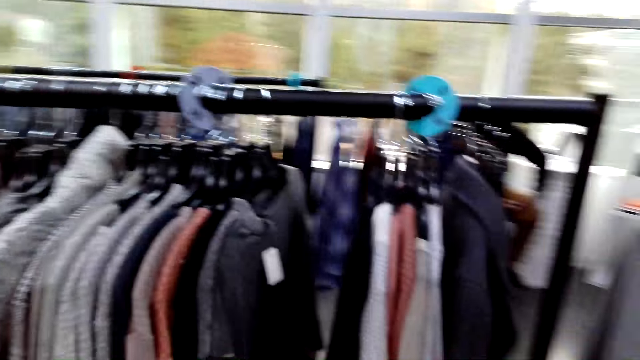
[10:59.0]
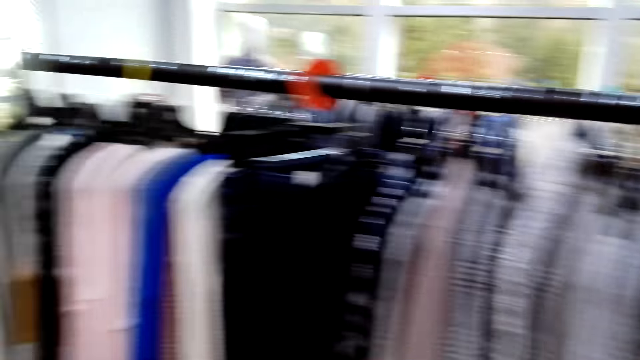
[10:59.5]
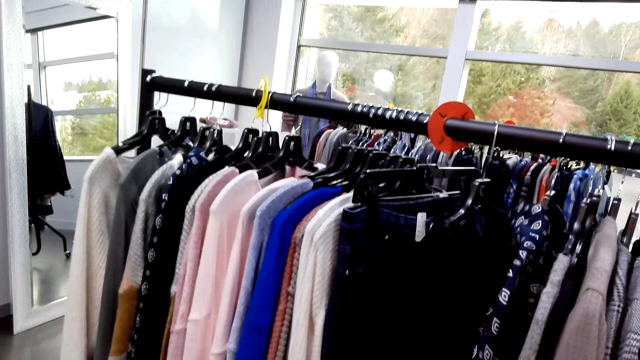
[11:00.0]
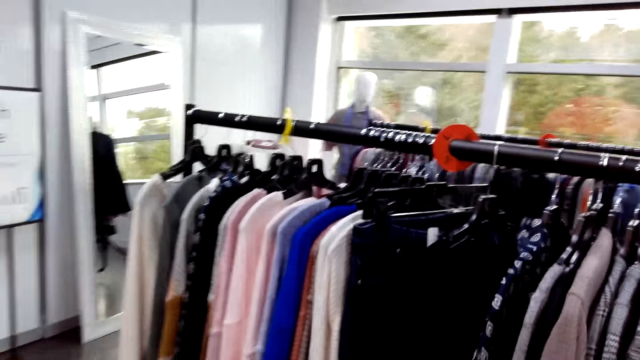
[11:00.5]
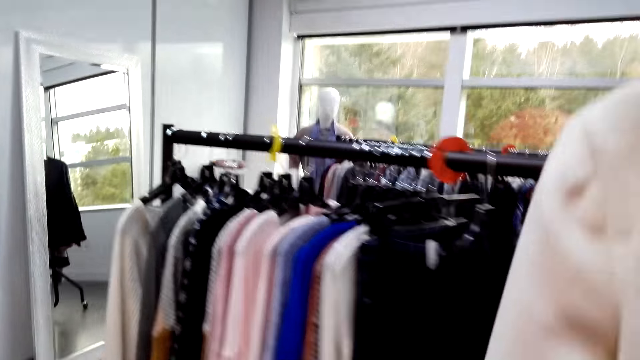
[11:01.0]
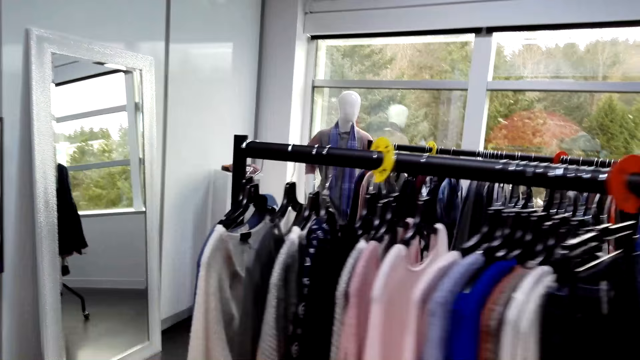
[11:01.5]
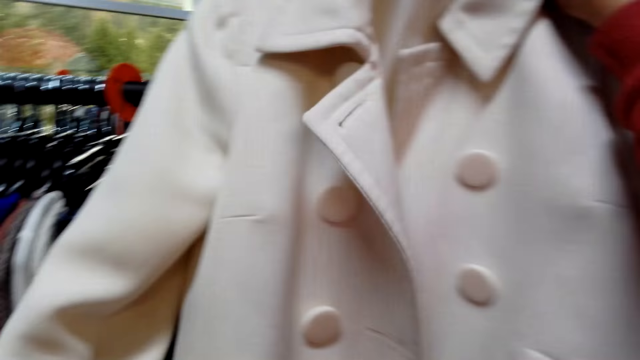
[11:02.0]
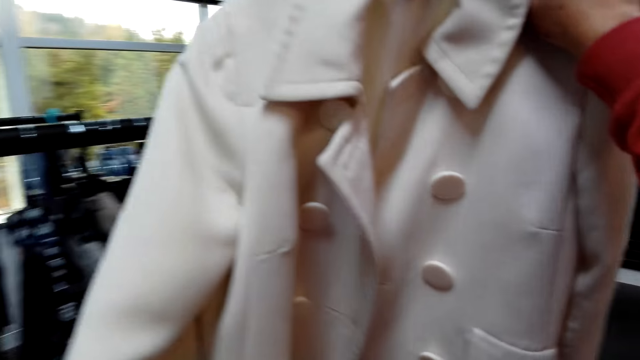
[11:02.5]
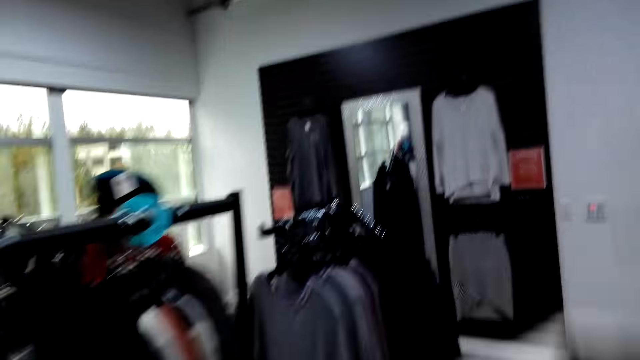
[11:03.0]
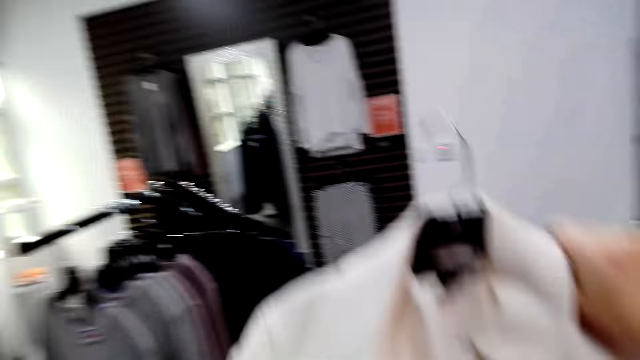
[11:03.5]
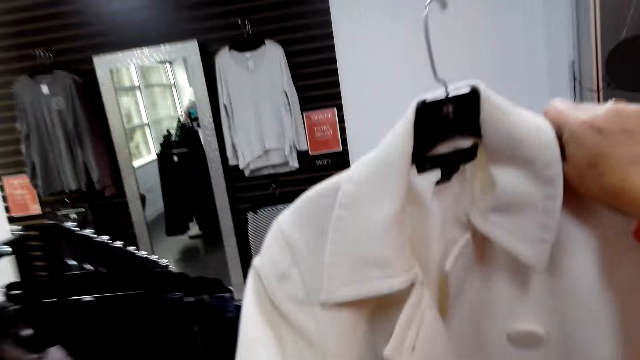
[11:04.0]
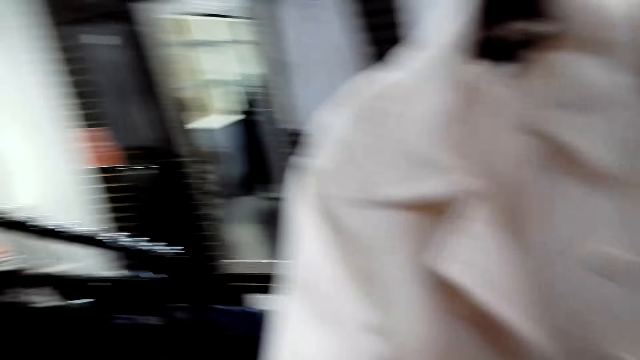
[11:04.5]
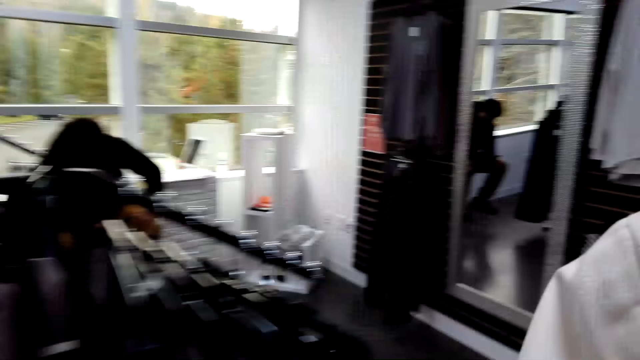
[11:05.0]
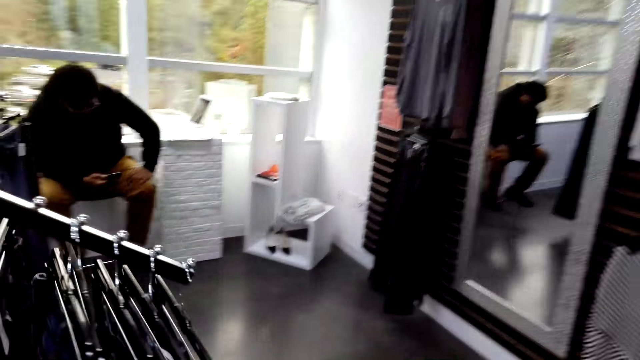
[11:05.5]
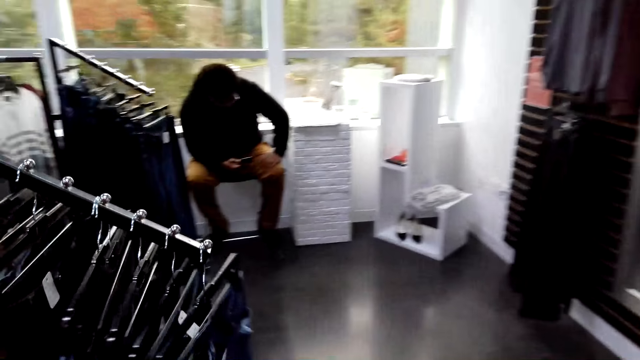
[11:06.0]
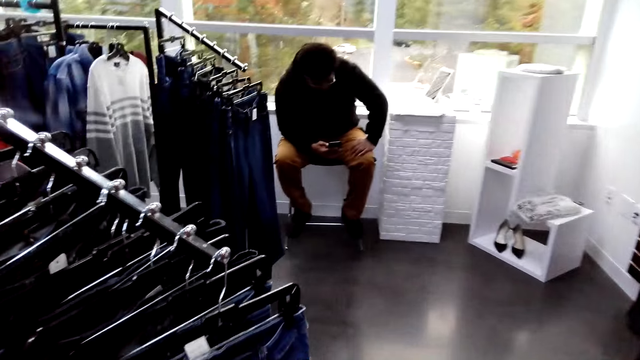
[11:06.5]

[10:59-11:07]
The camera wearer stares around the shop. They stare at a cloth on the hand. They walk around the shop.

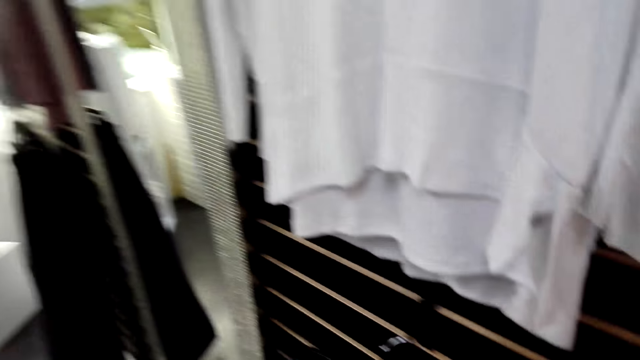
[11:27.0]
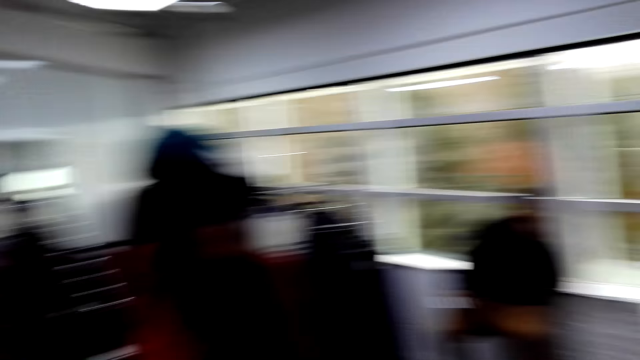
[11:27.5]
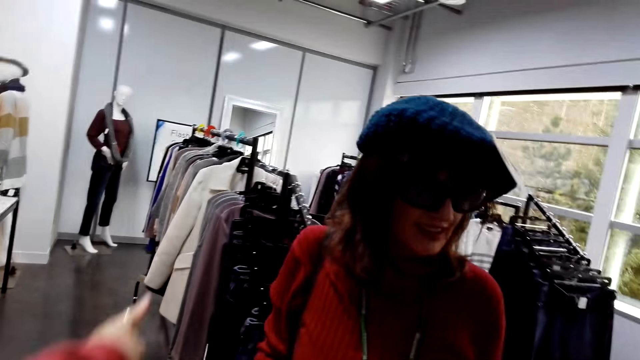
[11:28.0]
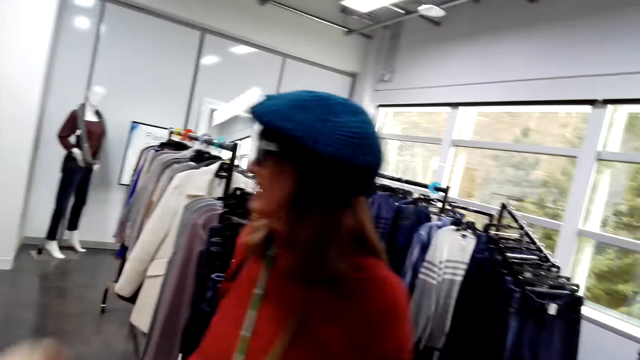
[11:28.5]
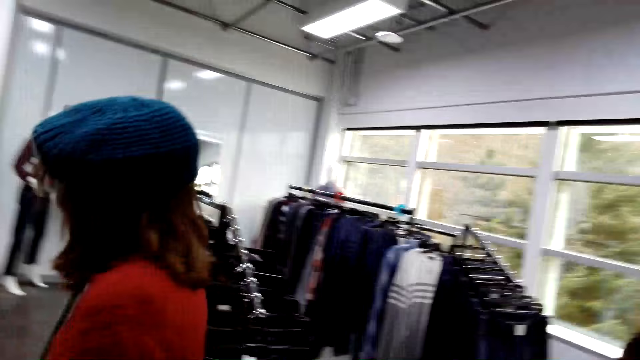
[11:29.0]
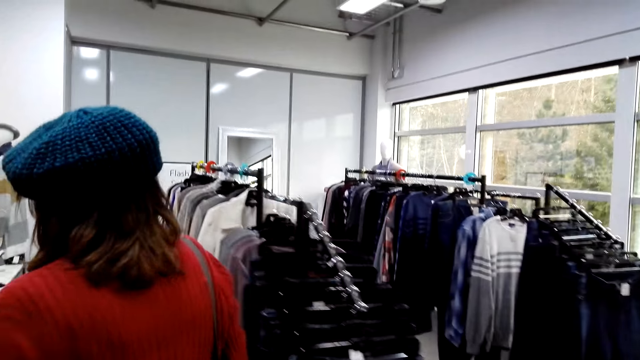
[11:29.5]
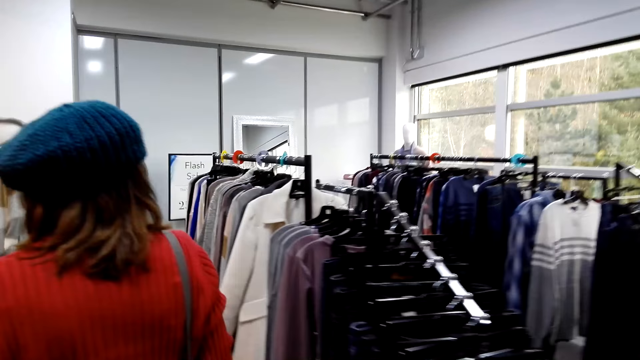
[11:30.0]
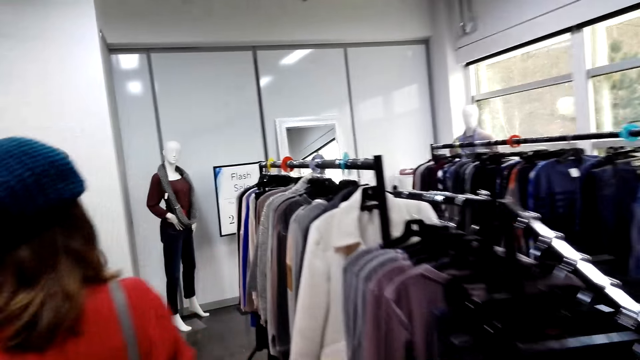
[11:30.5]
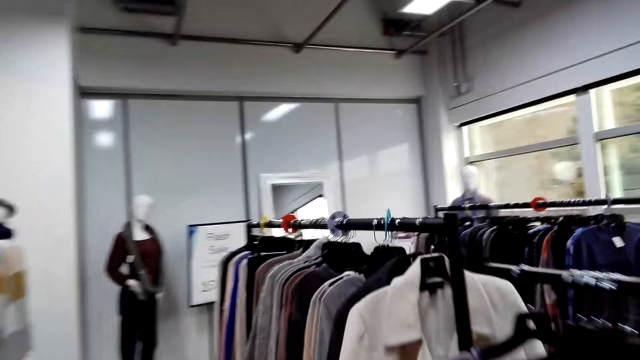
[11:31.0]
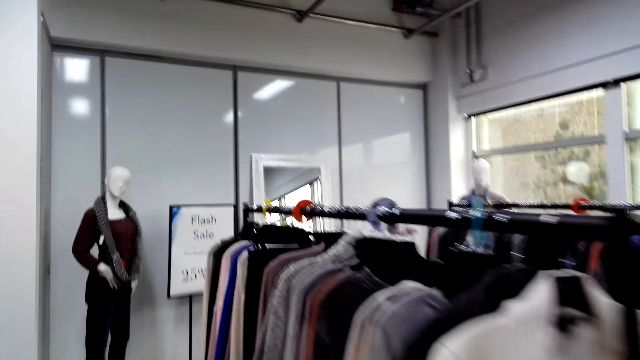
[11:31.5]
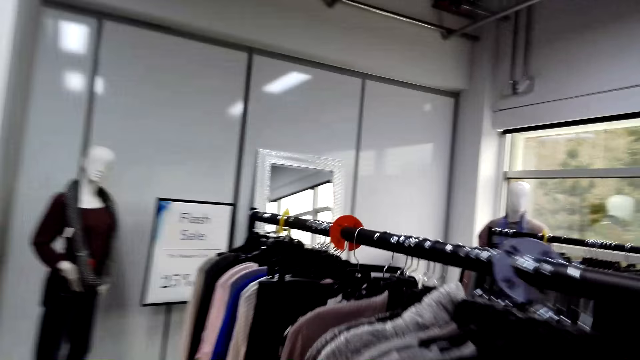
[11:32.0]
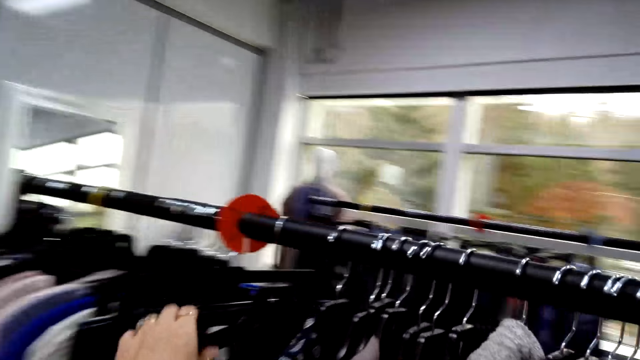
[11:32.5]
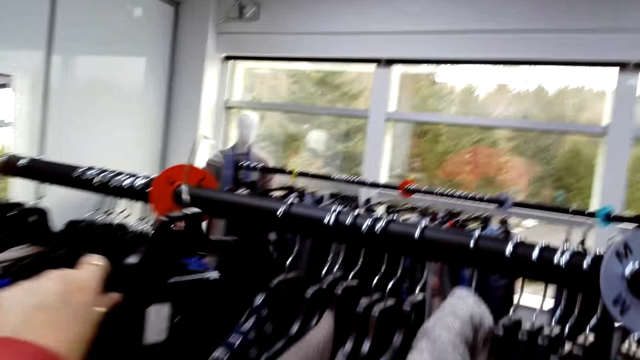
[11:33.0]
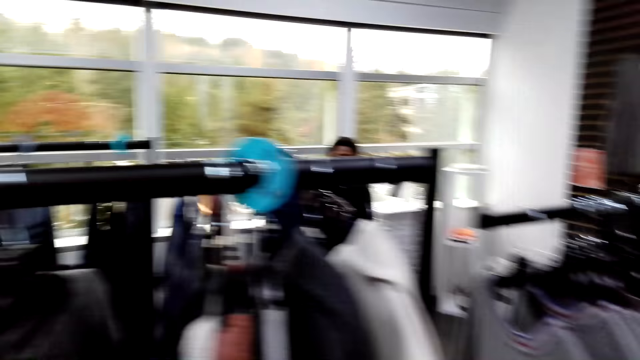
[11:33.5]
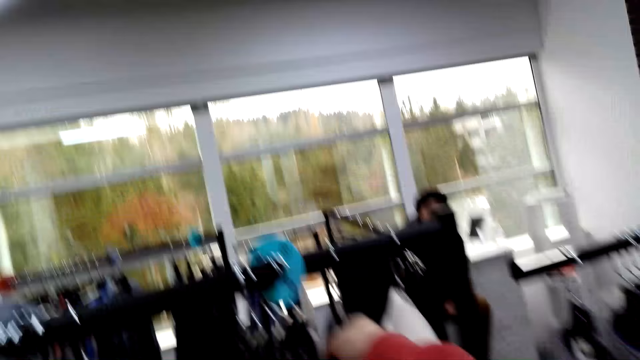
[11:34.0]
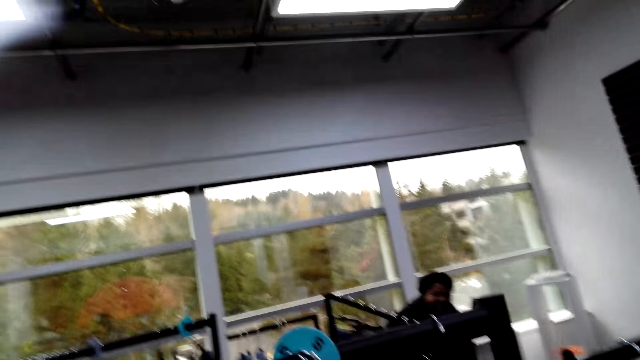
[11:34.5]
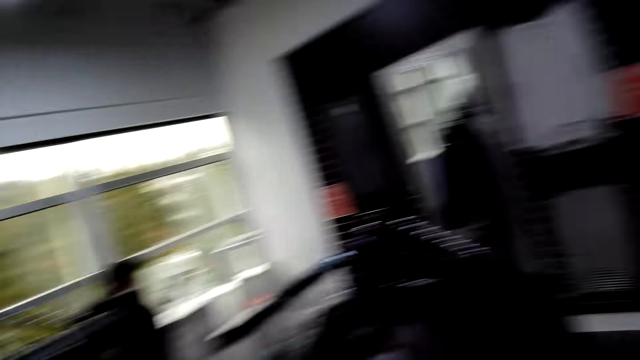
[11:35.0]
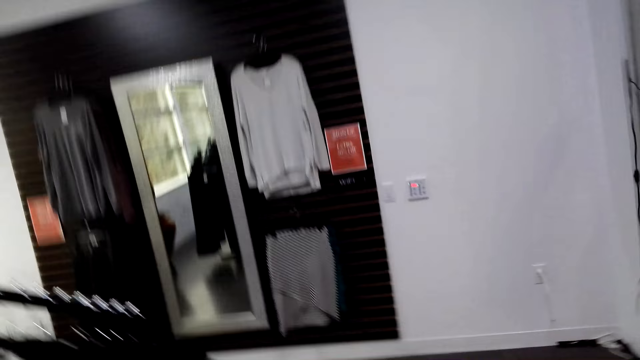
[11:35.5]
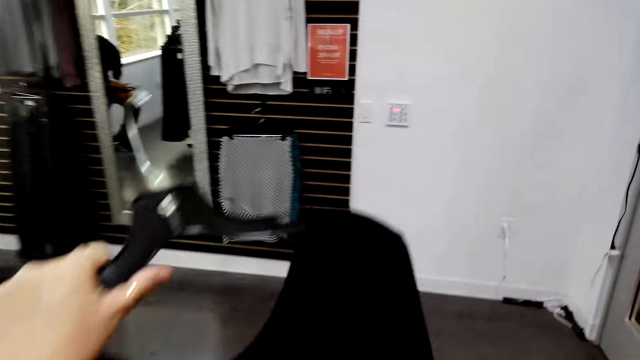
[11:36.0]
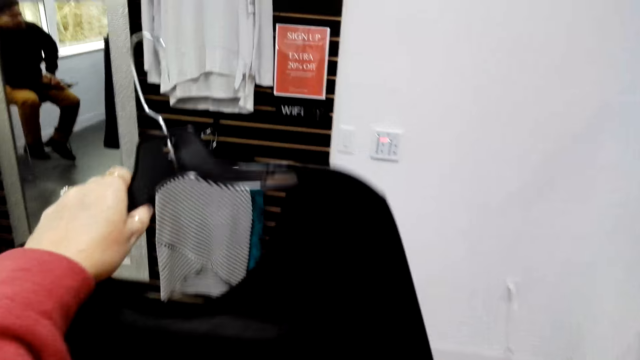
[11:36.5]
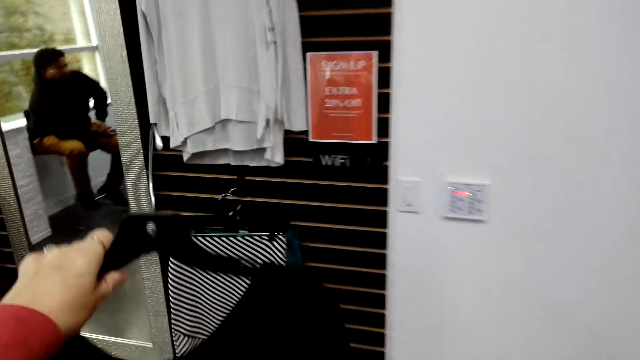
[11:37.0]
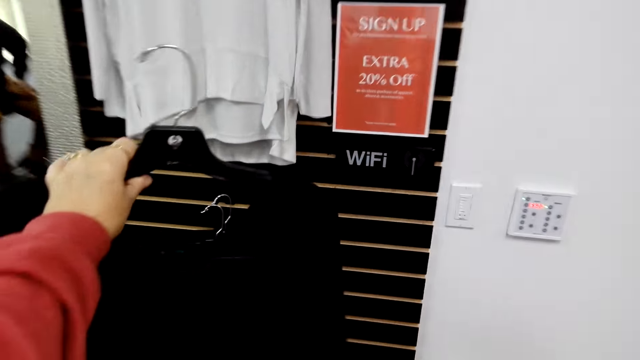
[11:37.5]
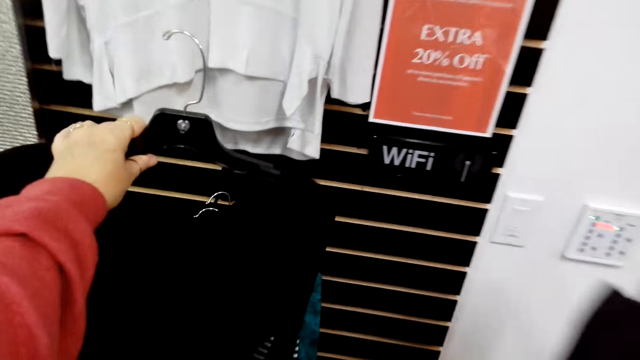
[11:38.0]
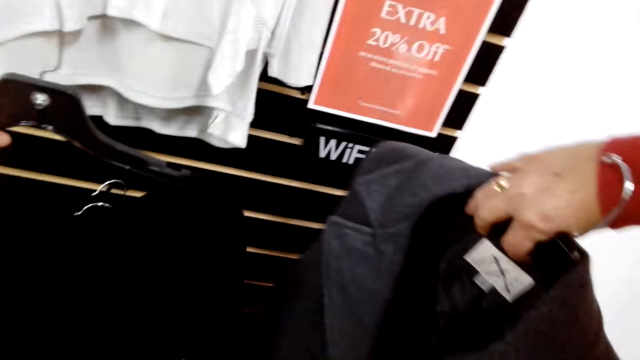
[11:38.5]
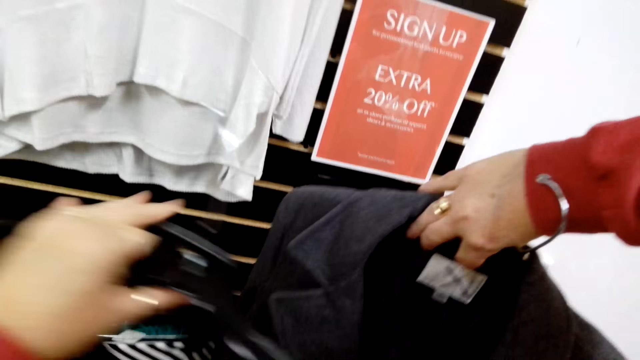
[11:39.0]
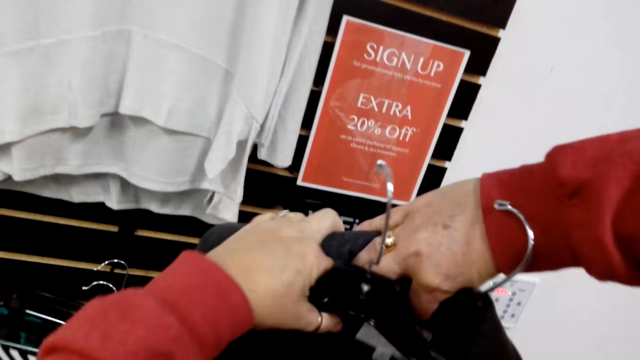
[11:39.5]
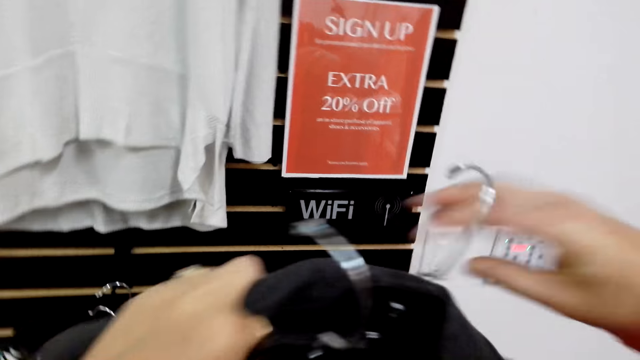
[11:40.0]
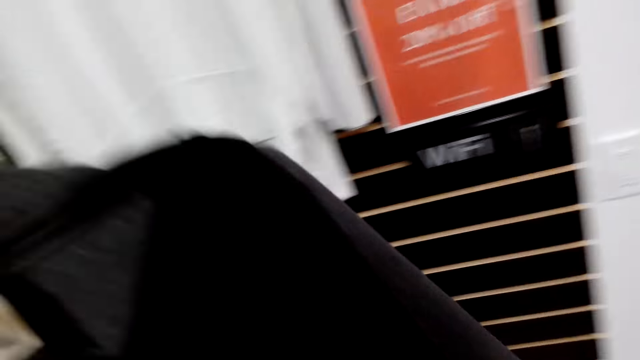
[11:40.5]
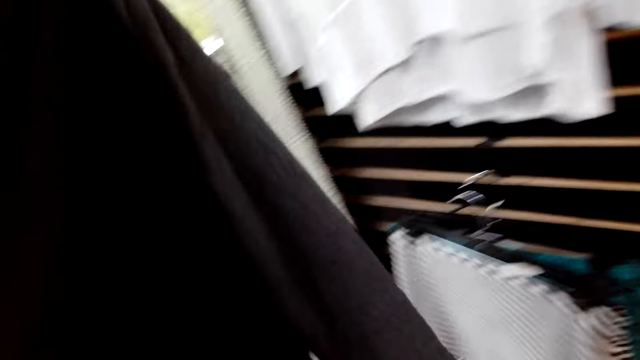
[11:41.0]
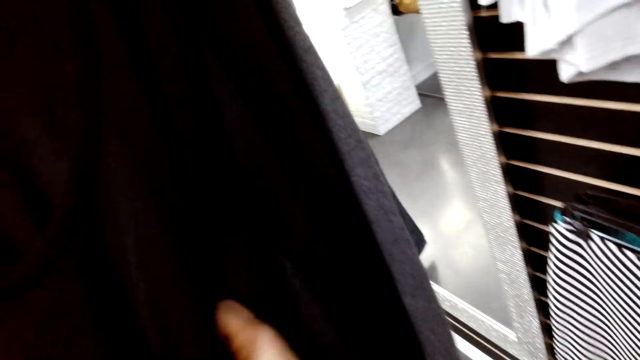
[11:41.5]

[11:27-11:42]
The camera wearer makes gestures. A woman walks around the shop. The woman picks clothes from the clothes stand. The camera wearer picks a black top from the clothes stand. They pick a grey jacket. They walk around the shop. The woman gives clothes to the camera wearer. The camera wearer puts the black top and the grey jacket together.
